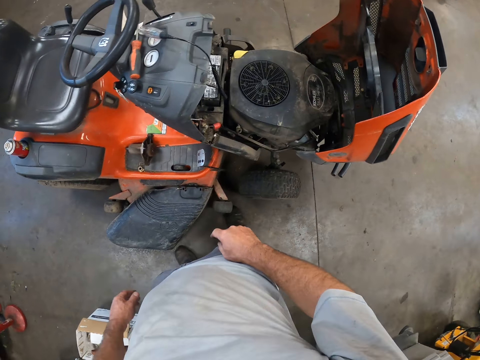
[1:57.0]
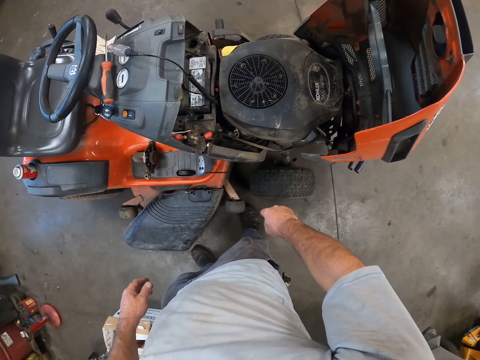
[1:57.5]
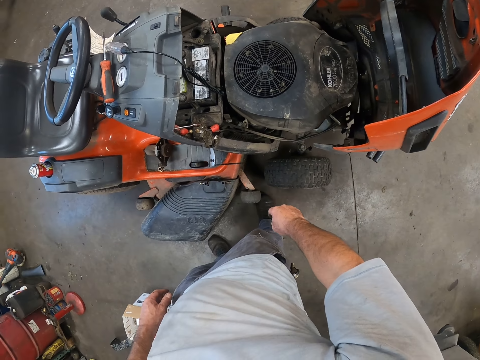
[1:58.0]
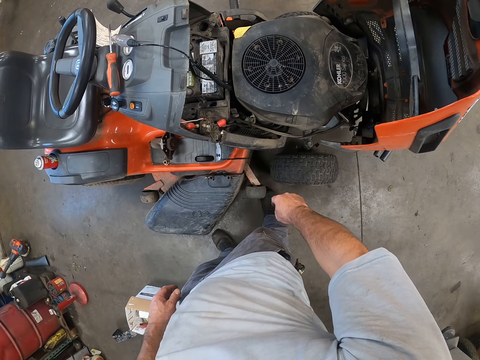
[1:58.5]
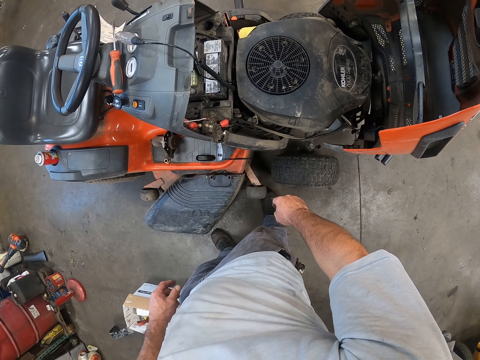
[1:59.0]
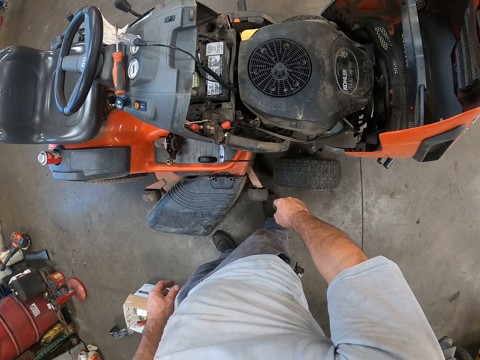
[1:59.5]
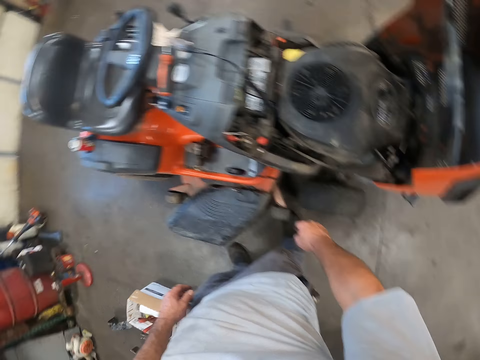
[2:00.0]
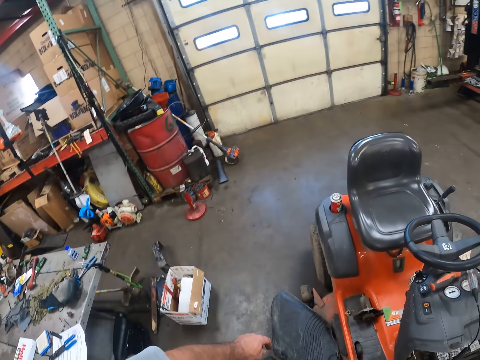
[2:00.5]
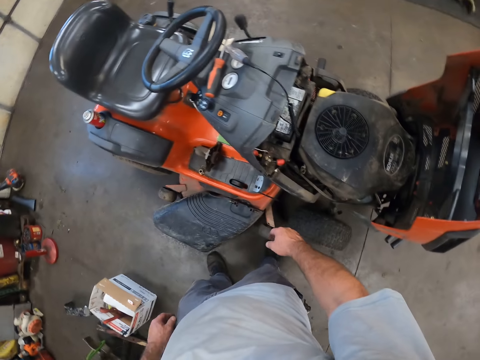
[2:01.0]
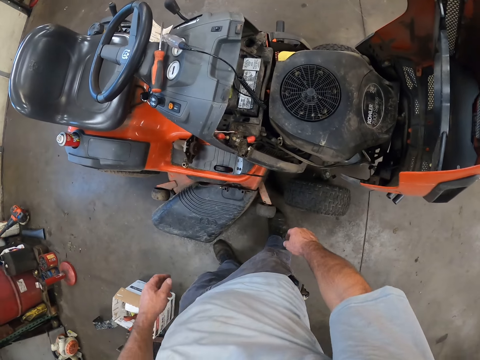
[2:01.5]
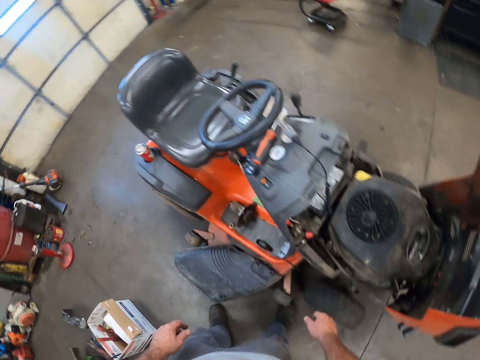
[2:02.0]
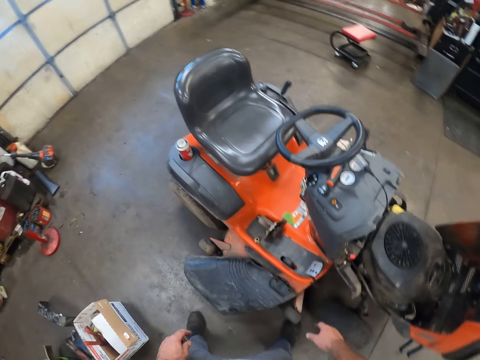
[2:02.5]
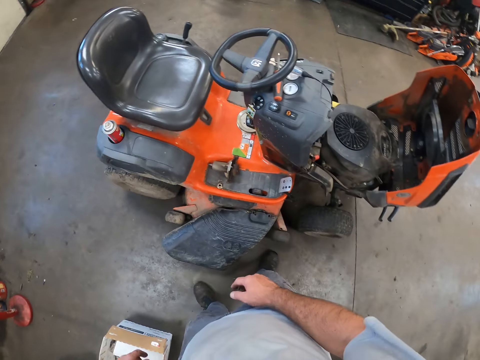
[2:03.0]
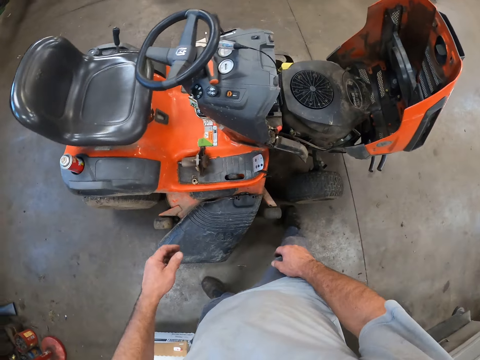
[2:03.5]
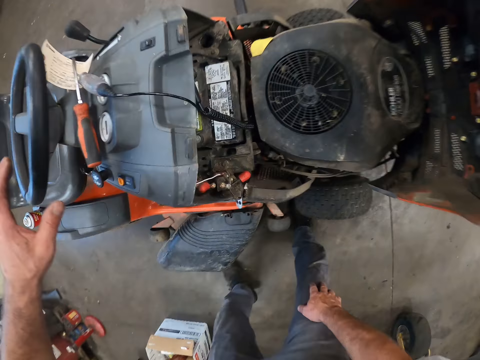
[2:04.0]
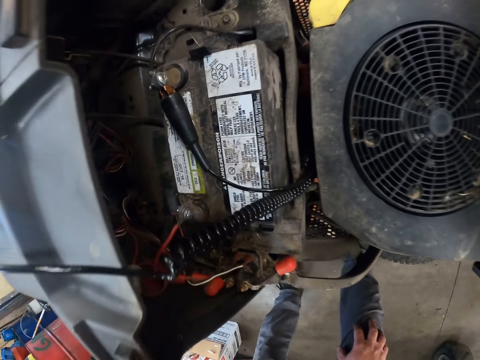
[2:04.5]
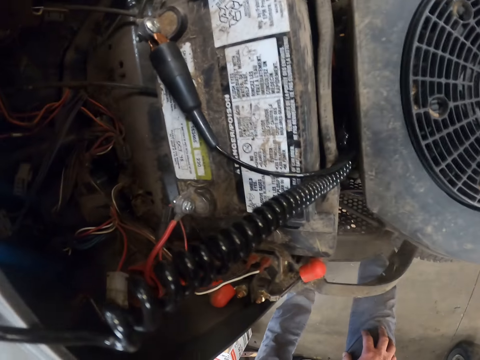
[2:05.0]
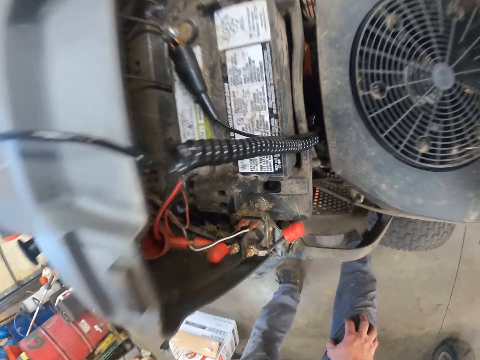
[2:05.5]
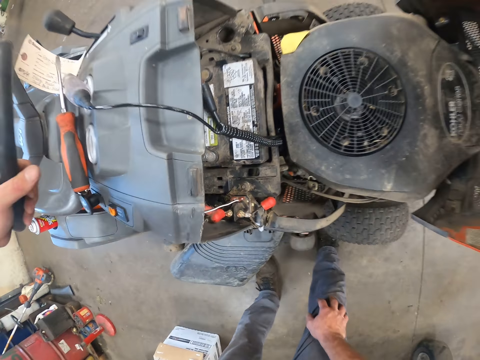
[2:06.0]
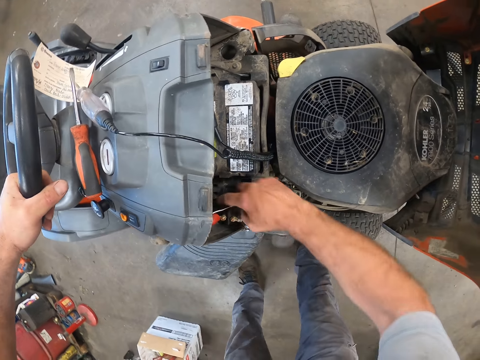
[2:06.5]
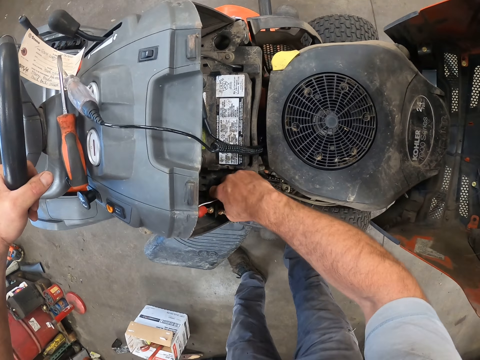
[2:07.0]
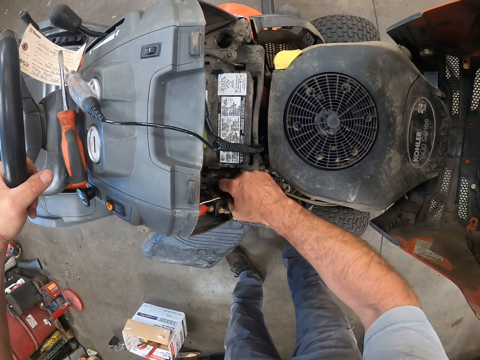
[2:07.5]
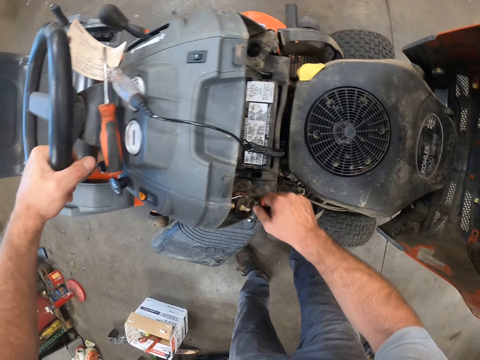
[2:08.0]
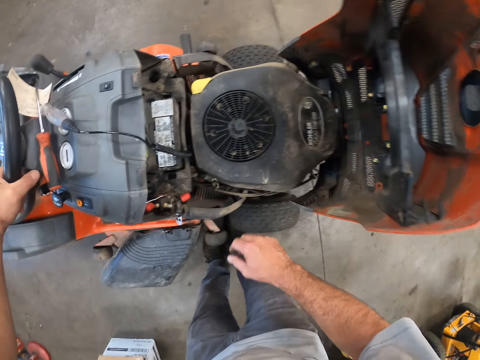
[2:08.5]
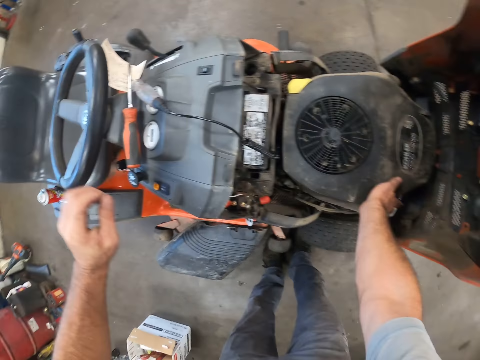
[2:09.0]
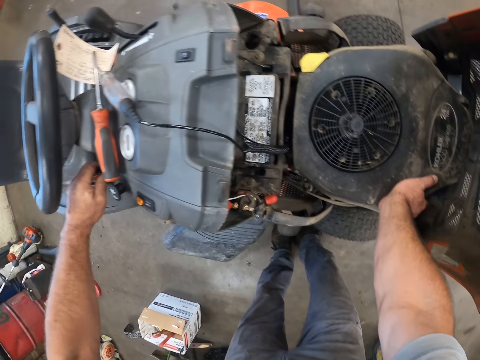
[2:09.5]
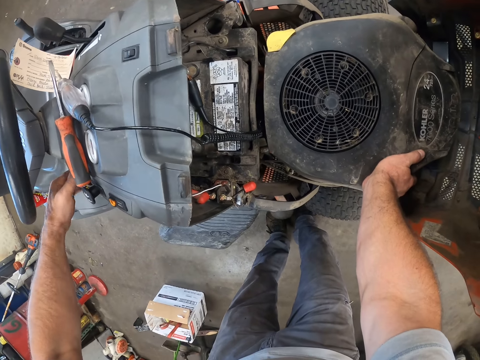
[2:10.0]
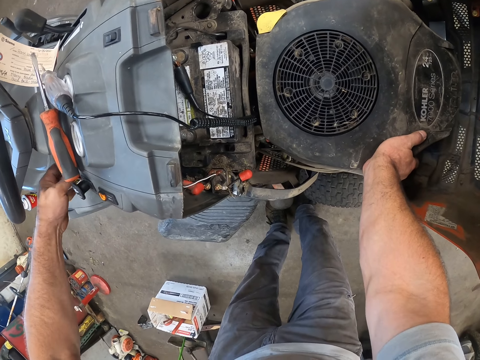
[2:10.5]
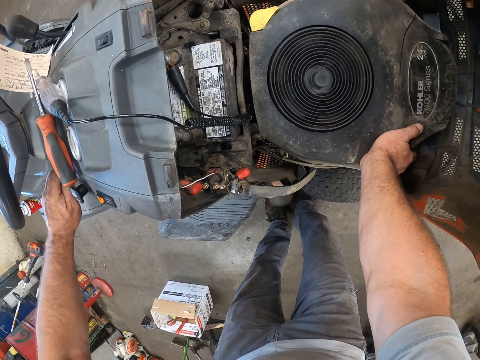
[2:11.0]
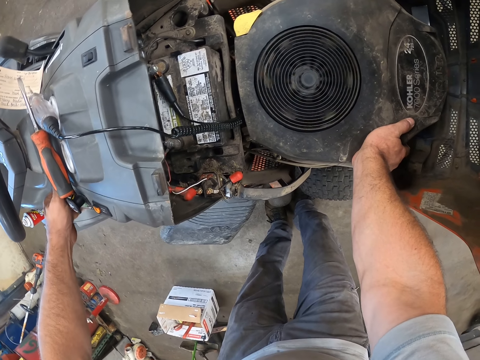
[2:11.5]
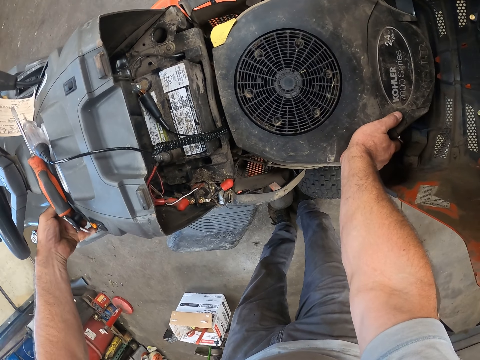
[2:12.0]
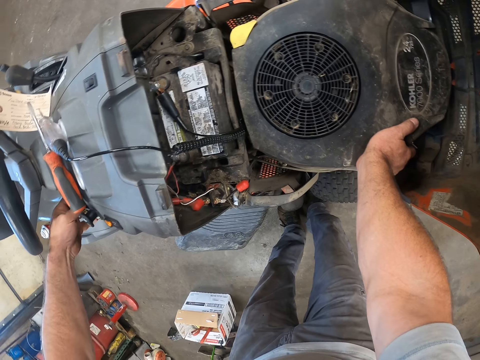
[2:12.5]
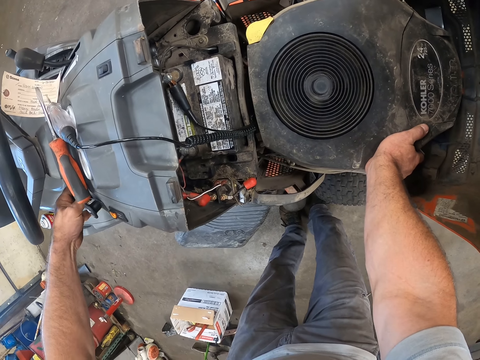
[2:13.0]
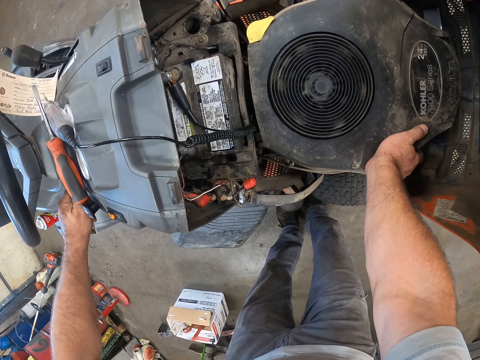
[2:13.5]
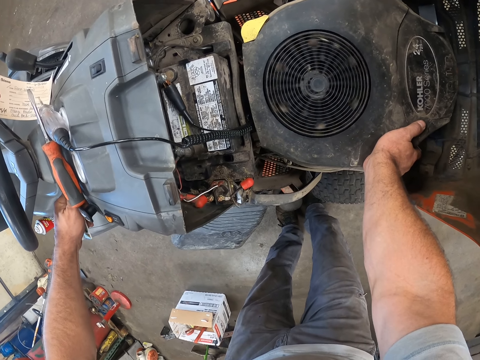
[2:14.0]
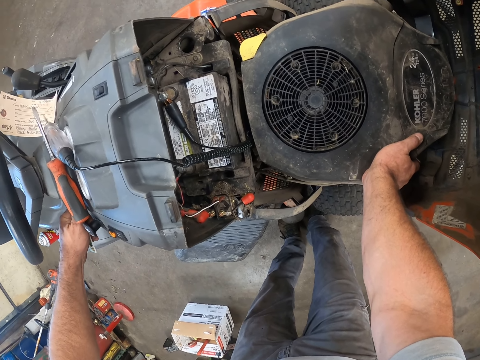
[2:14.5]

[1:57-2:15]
The camera wearer looks around the room. He touches the lawn mower and scrubs the lawn mower with the hand. He turns on the key of the riding mower with his left hand. He turns off the key of the riding mower with his left hand.

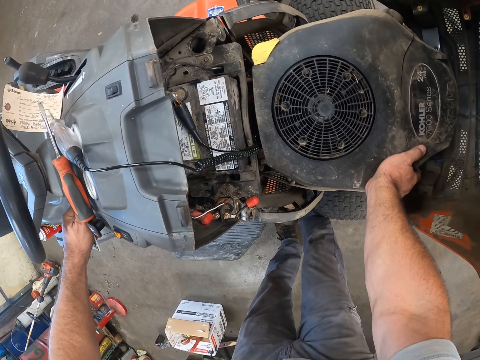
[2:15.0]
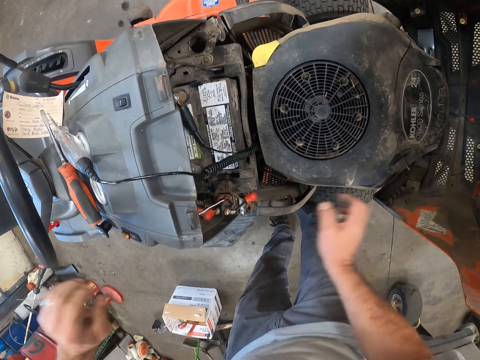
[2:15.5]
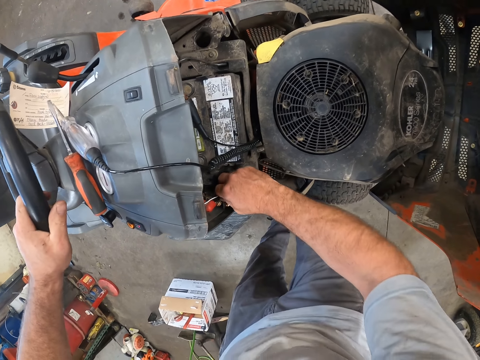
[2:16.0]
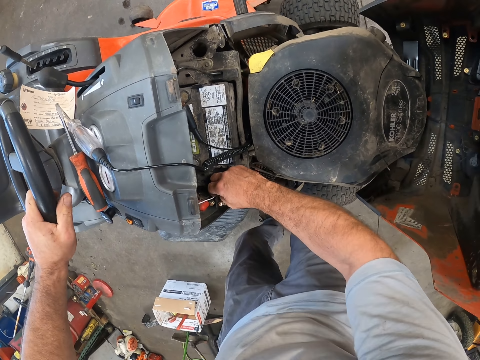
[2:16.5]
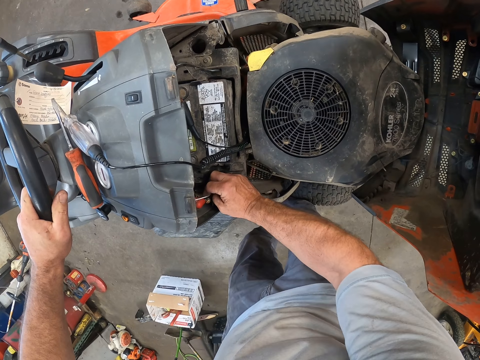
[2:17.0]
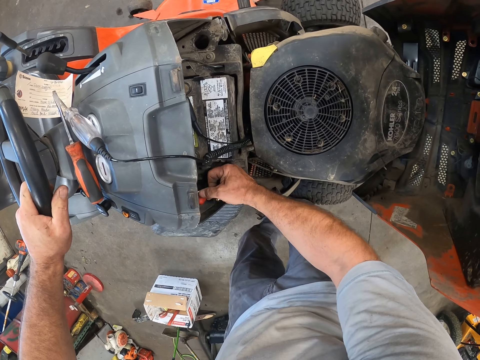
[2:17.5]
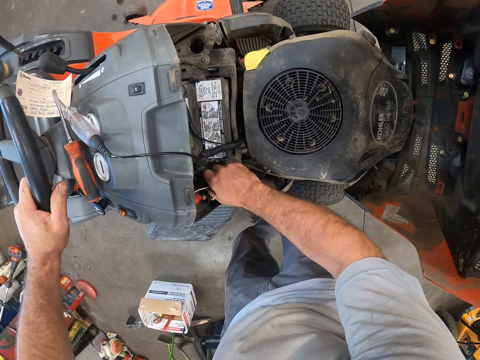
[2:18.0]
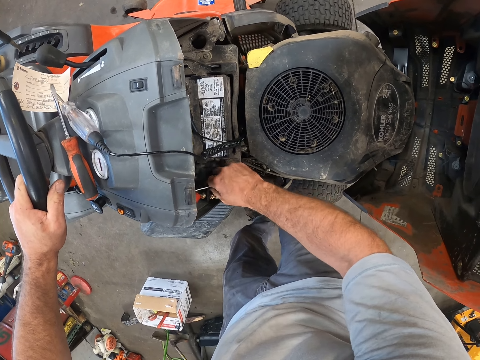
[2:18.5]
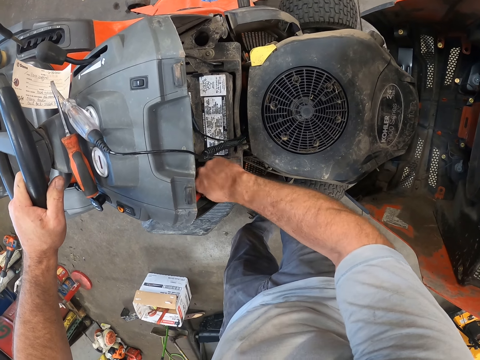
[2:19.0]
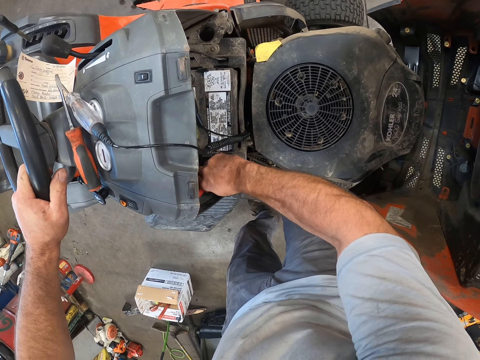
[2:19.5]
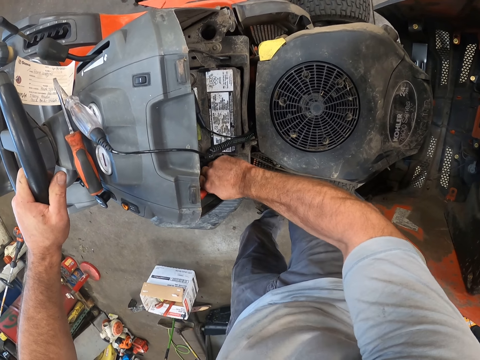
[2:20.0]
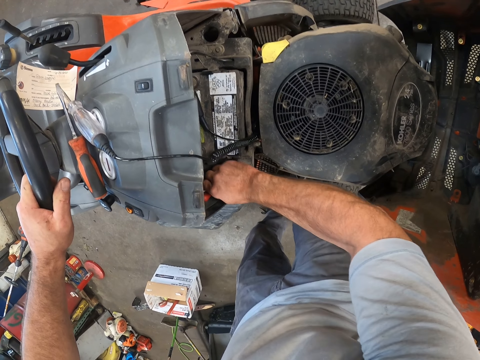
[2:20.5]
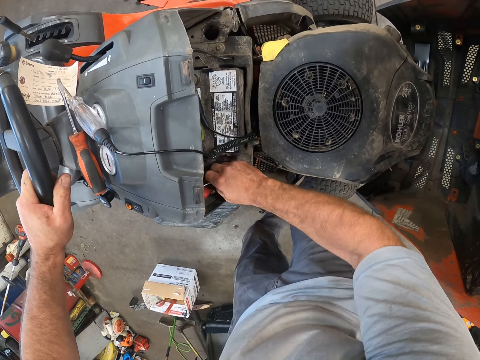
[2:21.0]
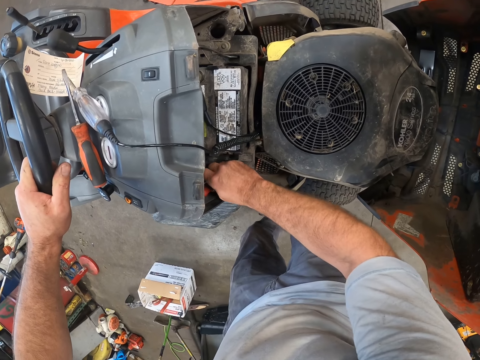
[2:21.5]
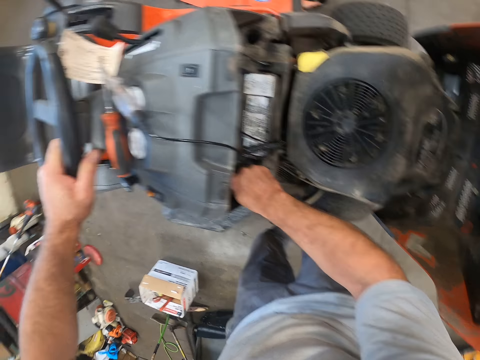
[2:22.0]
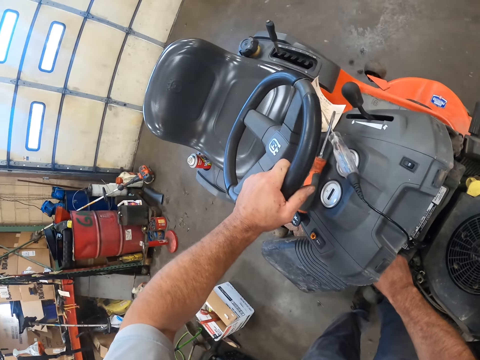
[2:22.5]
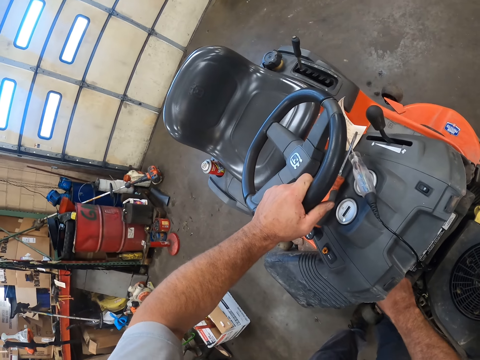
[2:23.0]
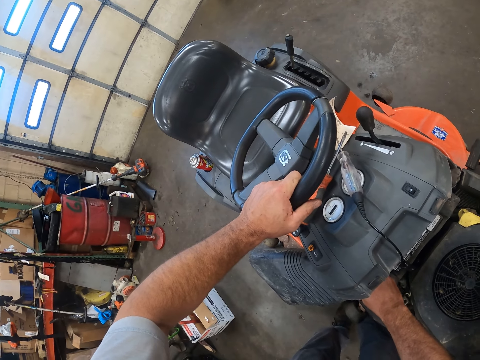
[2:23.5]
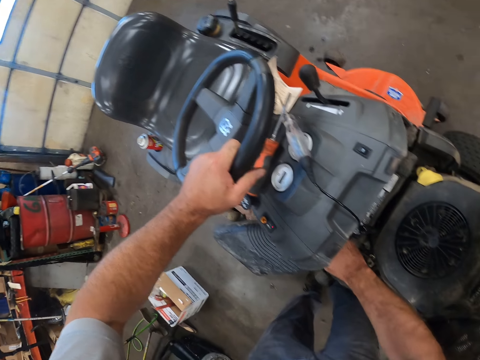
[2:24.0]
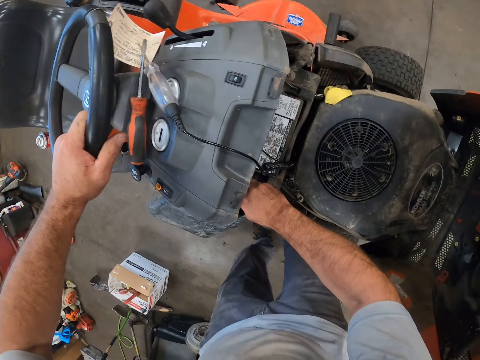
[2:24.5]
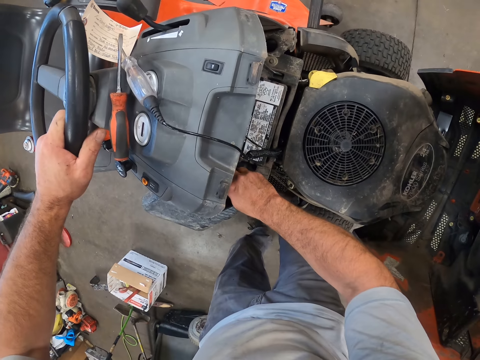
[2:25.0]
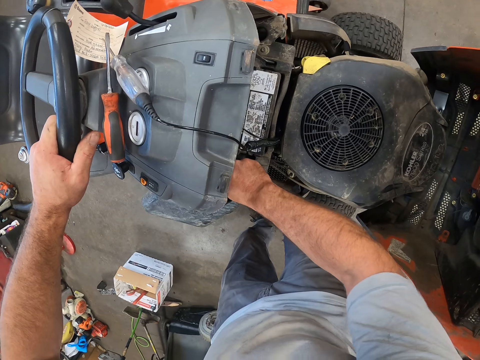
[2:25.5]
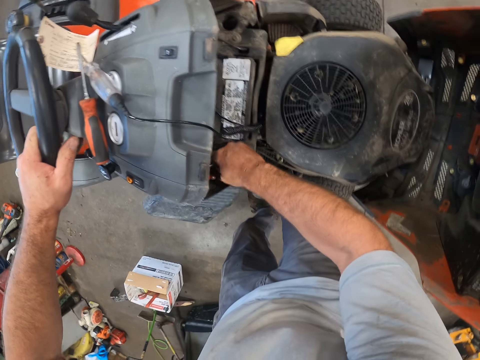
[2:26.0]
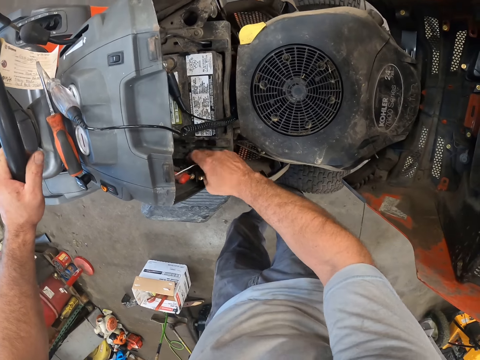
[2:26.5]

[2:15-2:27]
The camera wearer holds the steering wheel of the riding mower with his left hand. He adjusts a wire in the engine assembly with his right hand. He pulls the cable.
